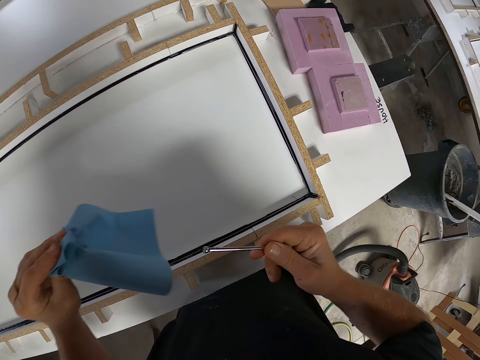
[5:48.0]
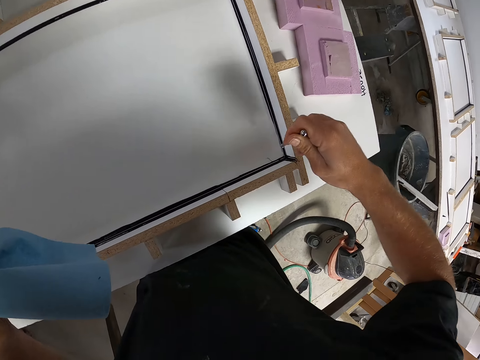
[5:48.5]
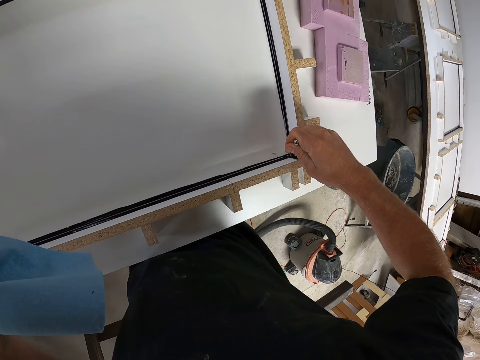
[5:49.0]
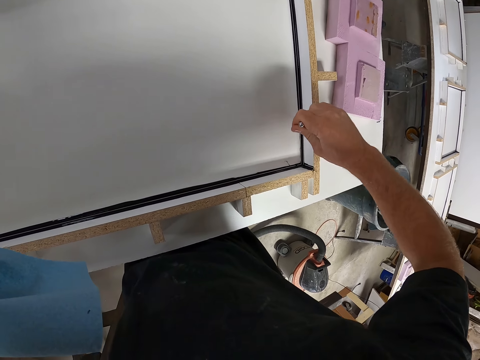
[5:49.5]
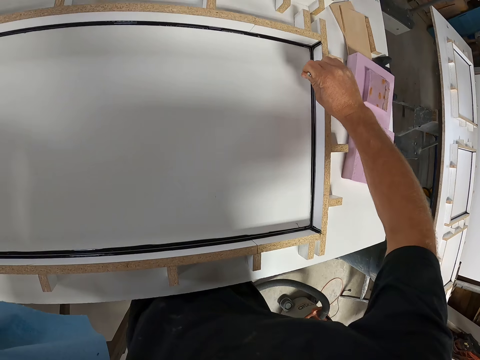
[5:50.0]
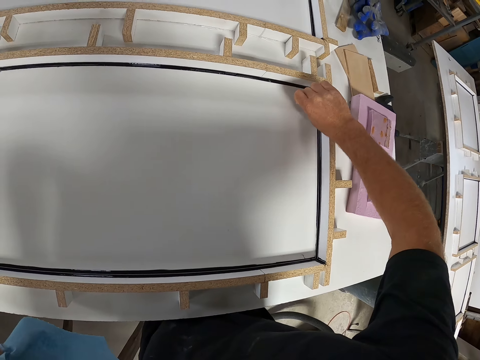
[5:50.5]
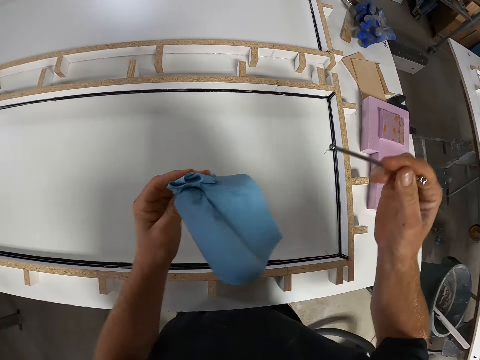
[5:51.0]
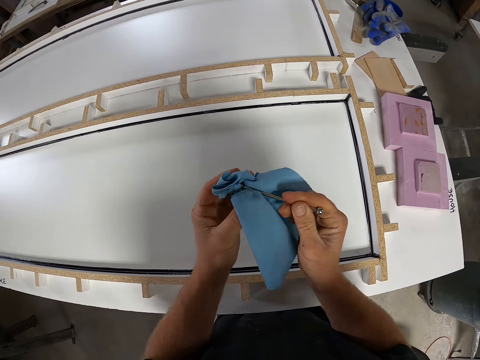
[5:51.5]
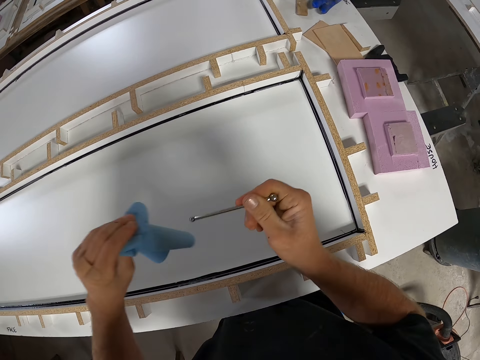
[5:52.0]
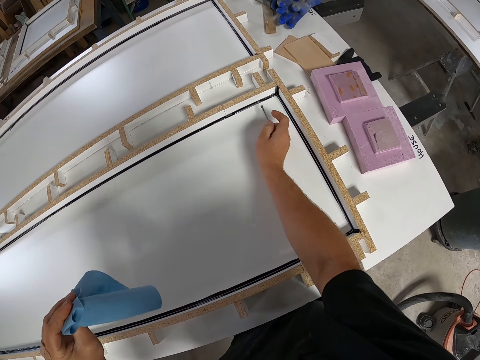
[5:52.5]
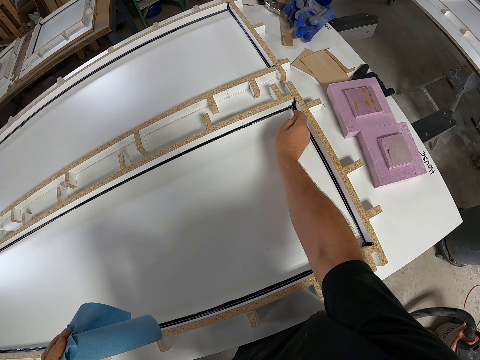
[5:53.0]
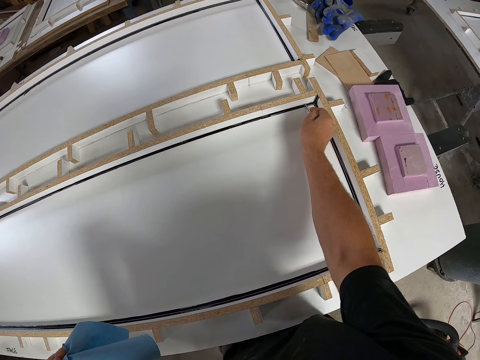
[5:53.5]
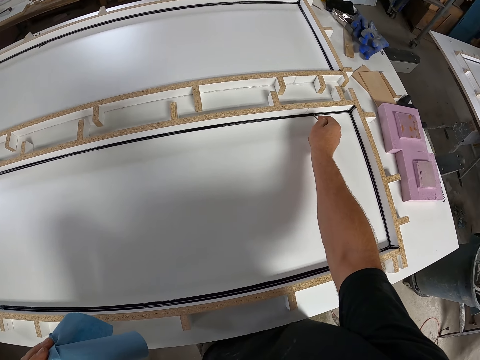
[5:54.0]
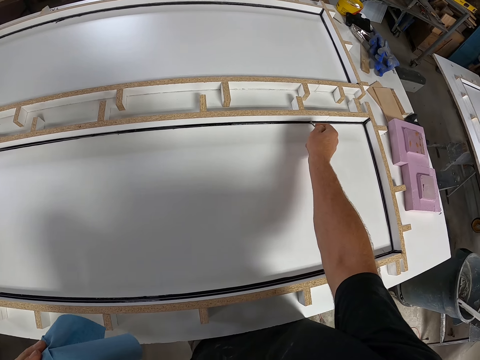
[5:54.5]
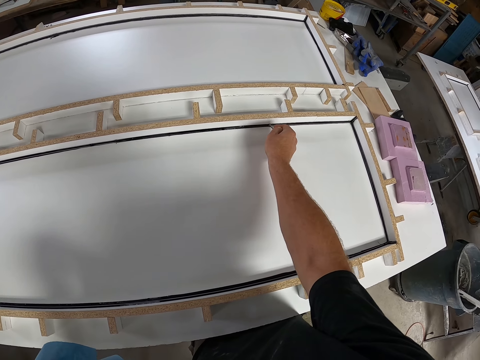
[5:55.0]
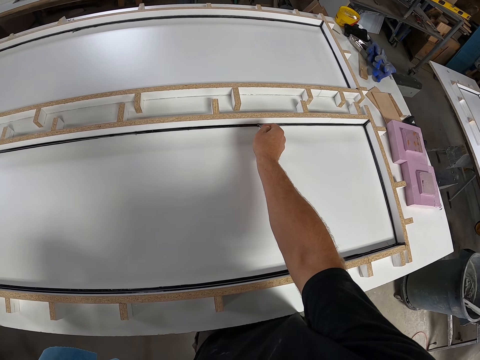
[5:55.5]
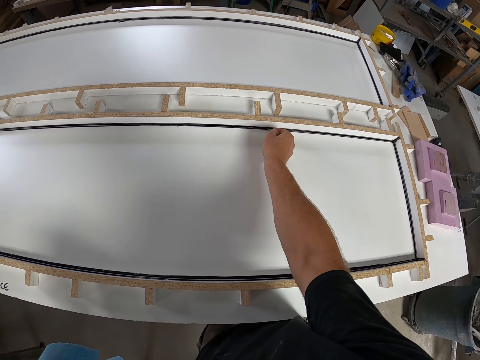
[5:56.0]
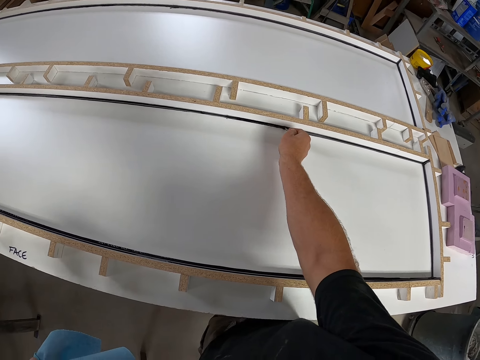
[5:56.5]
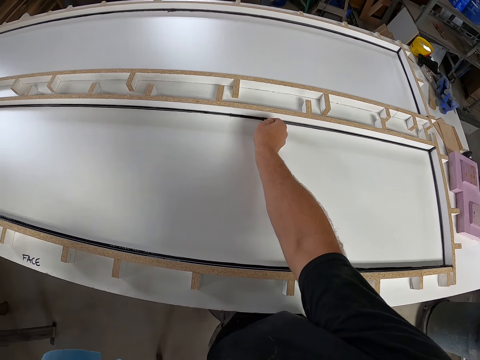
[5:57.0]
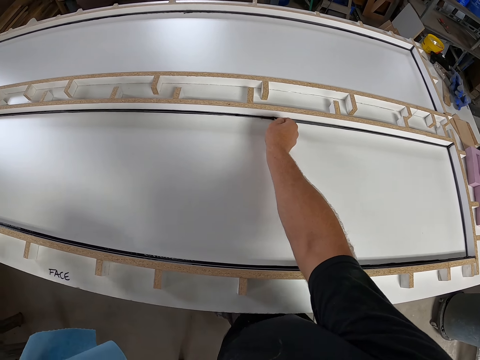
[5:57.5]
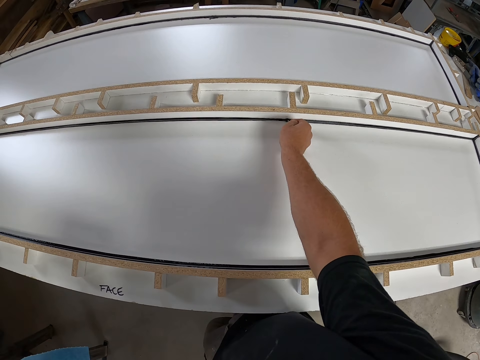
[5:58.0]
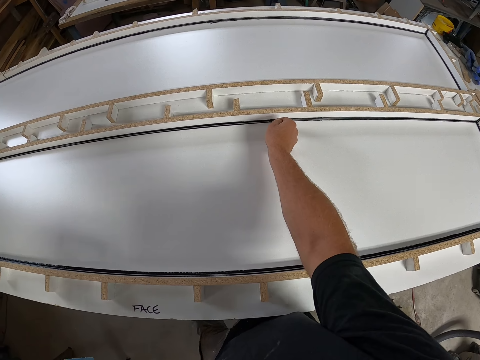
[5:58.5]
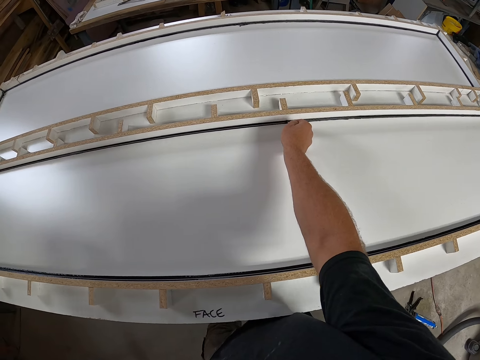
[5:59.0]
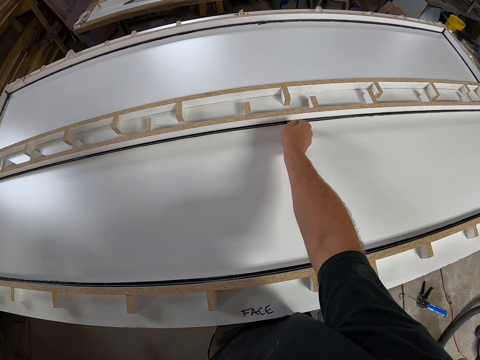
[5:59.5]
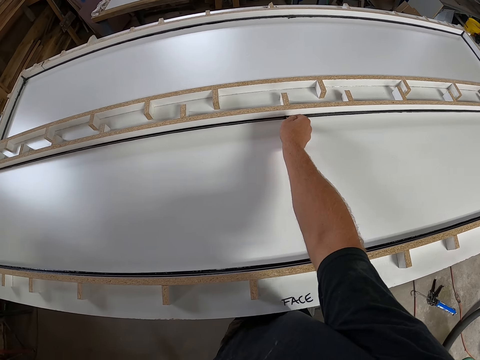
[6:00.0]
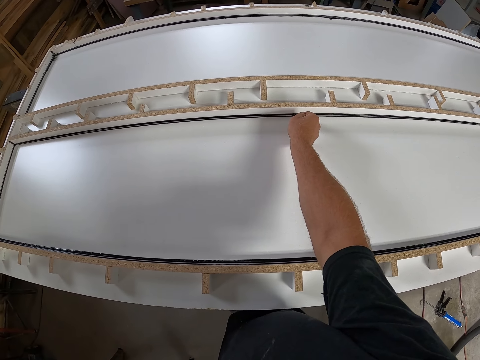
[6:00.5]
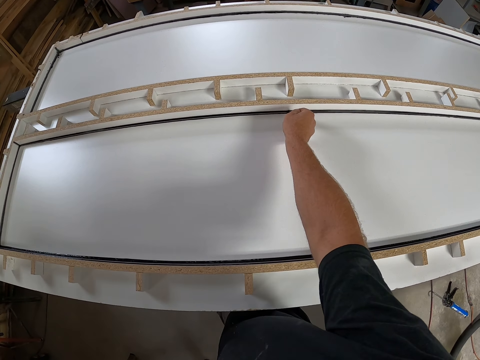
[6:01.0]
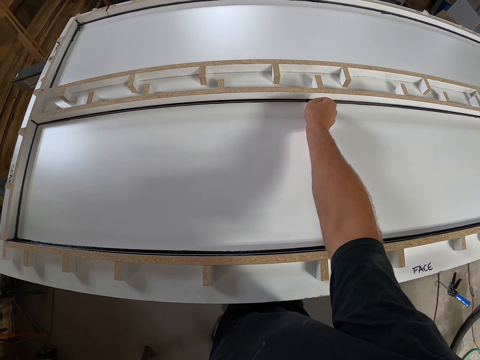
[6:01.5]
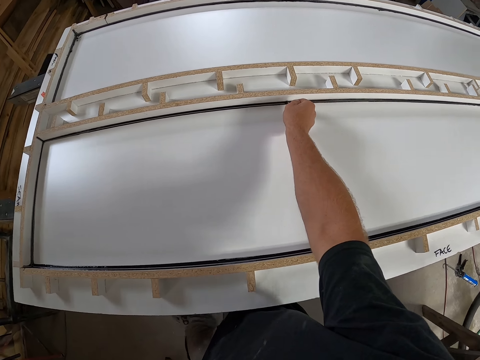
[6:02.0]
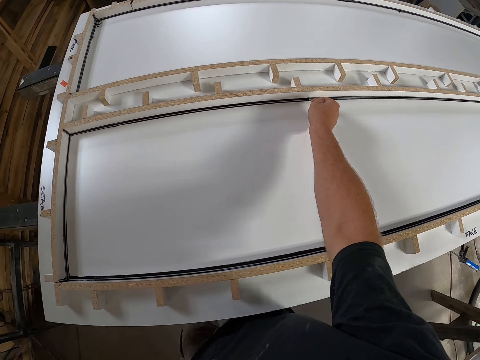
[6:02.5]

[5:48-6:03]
The camera wearer removes the glue on the table with a metal. They pack some excess sealant in the edge of the table with the small iron. They wipe the glue on the metal with a paper towel. They pack some excess sealant in the edge of the table with the small iron. They remove the glue on the table with the metal.

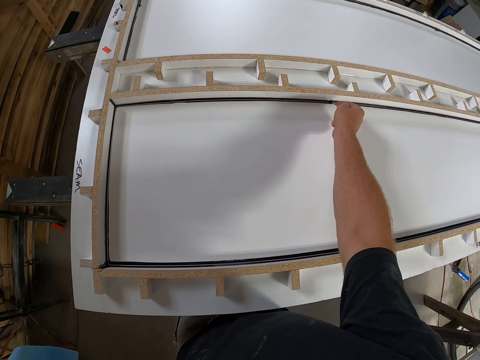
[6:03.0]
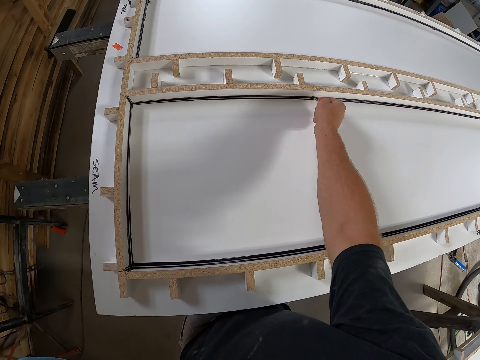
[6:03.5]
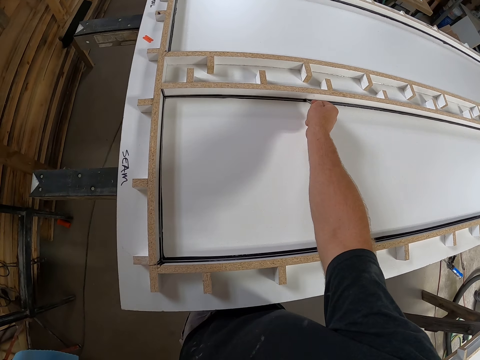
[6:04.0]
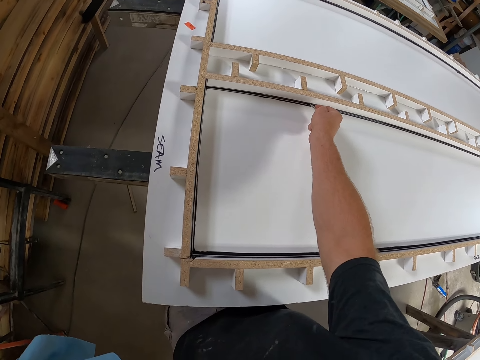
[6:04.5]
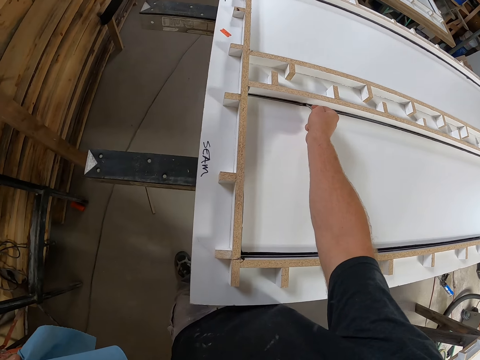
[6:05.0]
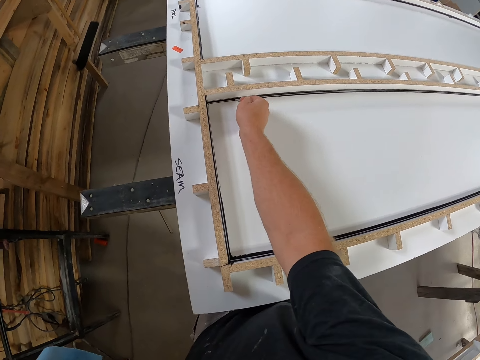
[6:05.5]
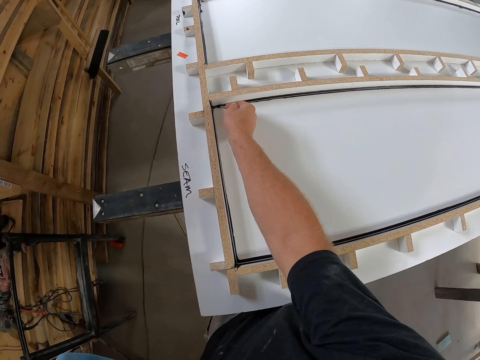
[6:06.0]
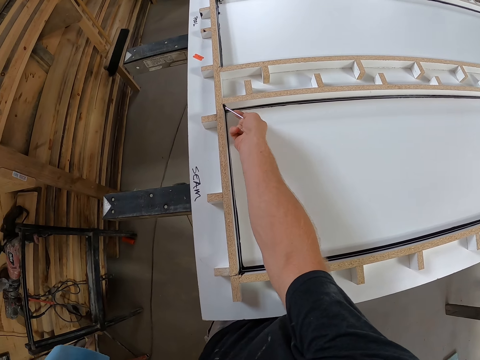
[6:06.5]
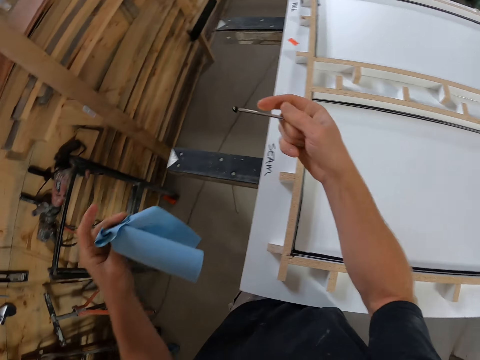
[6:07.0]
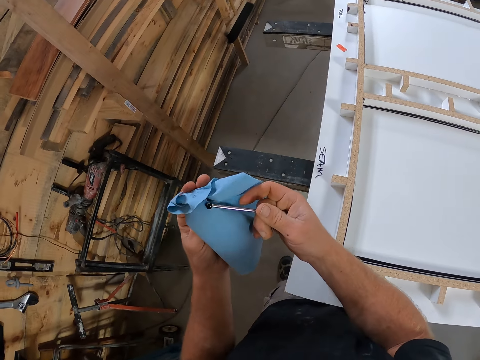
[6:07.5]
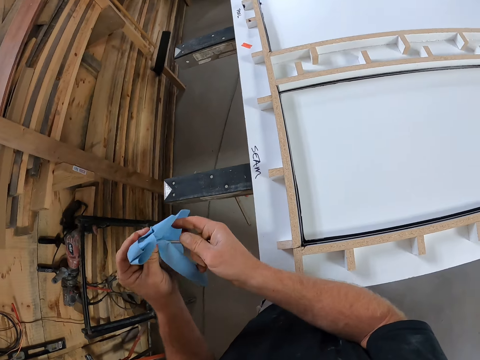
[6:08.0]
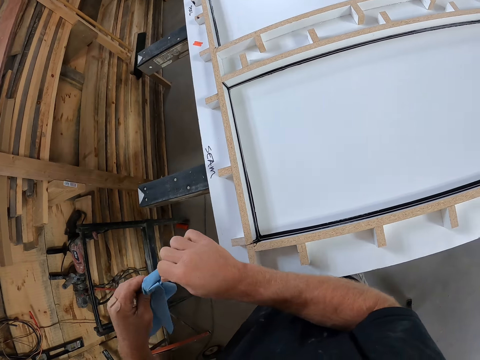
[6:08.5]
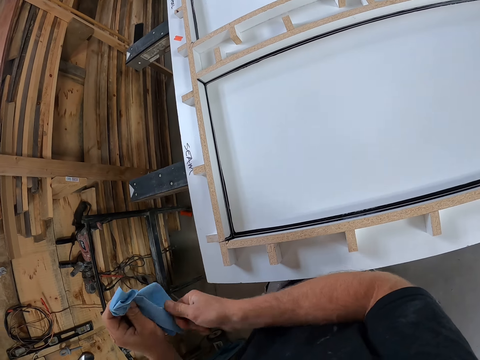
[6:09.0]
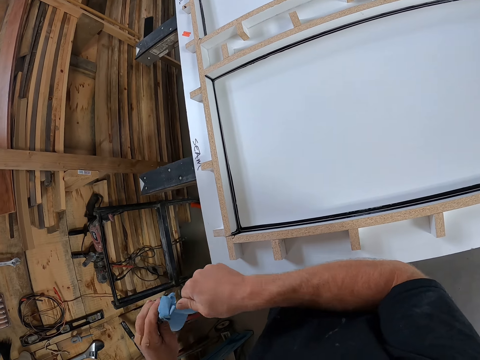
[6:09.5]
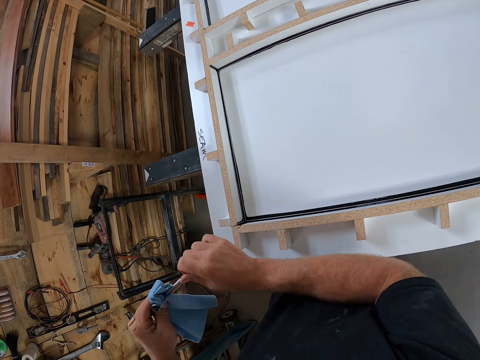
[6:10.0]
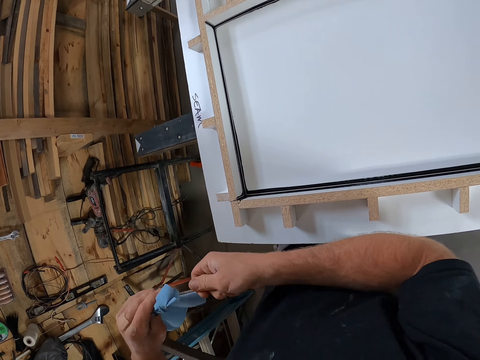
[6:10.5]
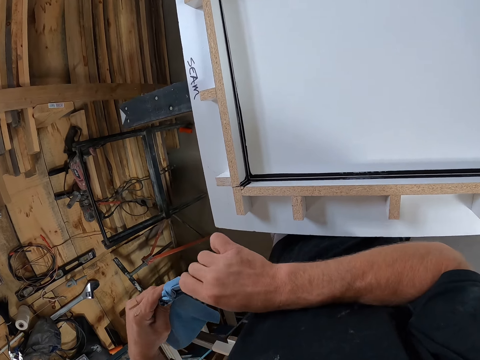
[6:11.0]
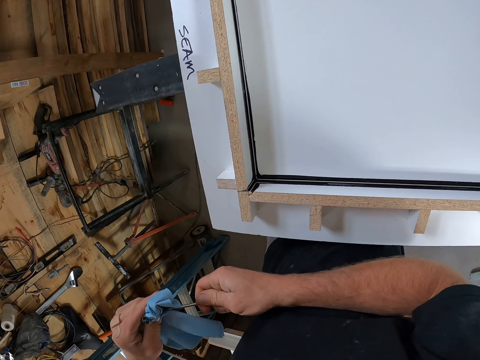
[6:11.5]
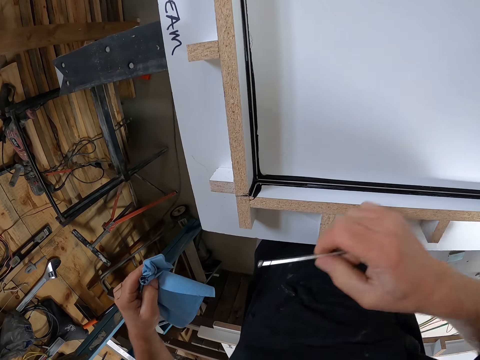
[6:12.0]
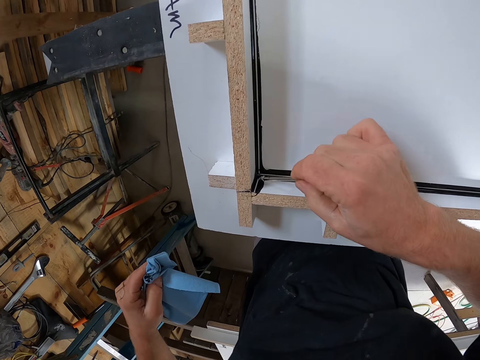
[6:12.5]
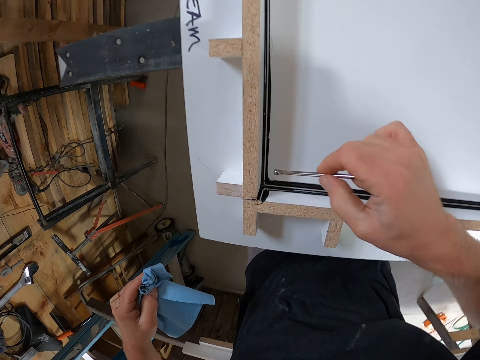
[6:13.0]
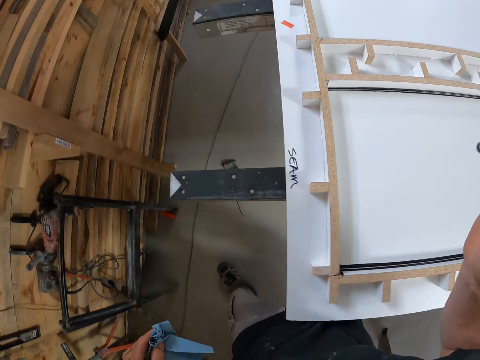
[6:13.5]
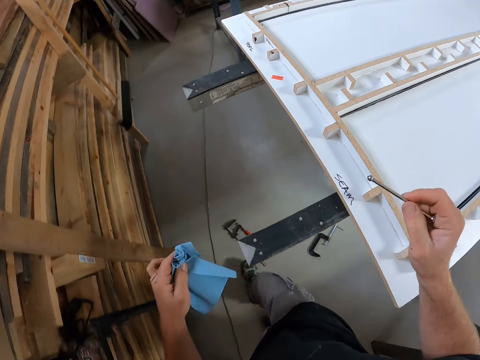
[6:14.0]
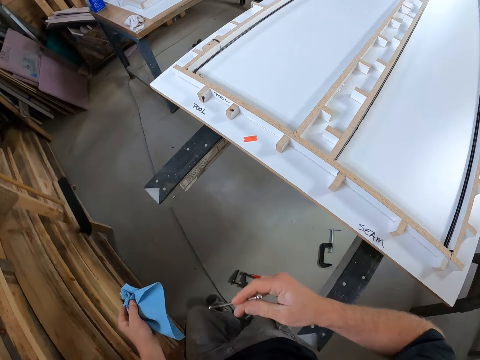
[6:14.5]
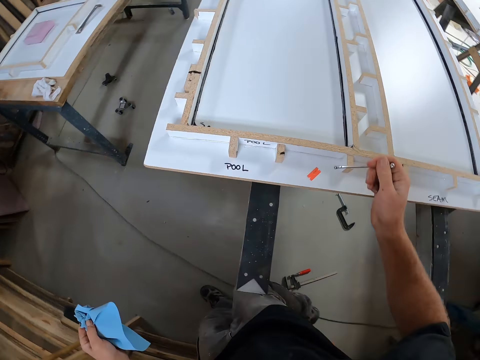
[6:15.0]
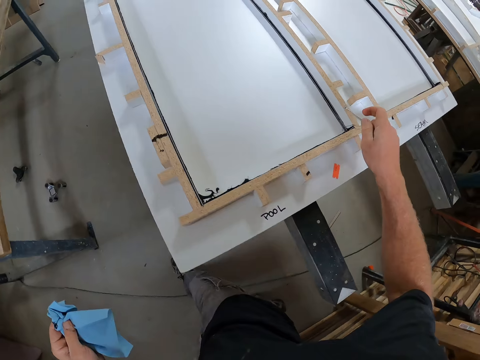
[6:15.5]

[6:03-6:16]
The camera wearer wipes the glue on the metal with a paper towel. They remove the glue on the table with the metal. They walk on the floor.
